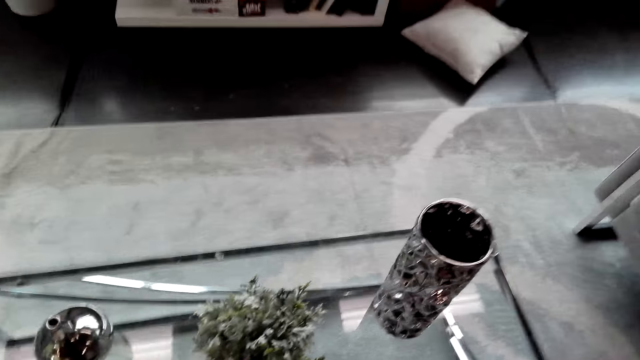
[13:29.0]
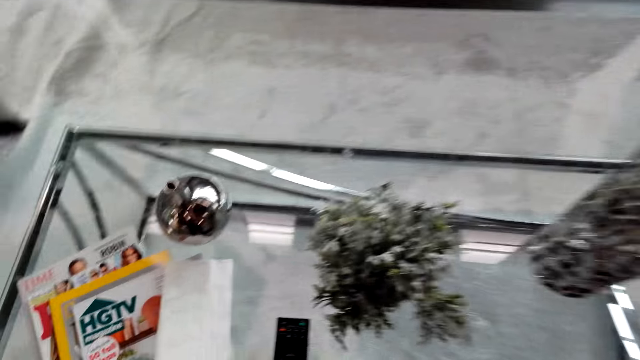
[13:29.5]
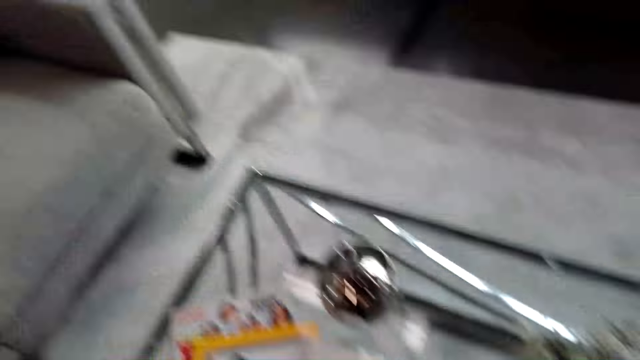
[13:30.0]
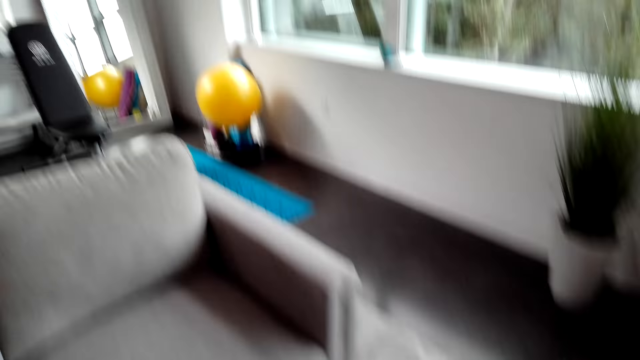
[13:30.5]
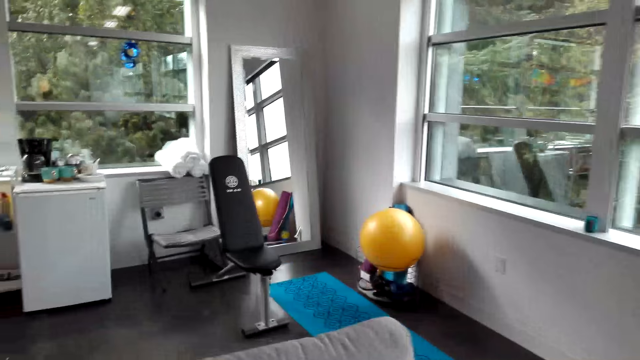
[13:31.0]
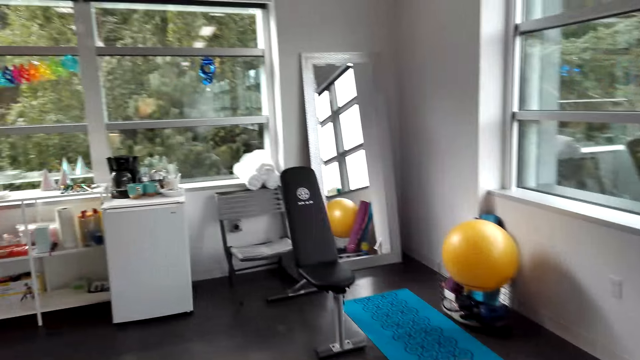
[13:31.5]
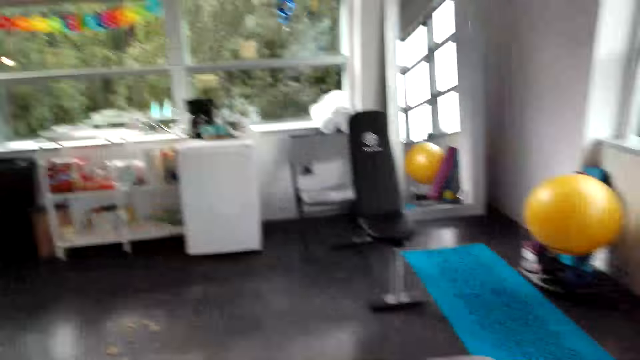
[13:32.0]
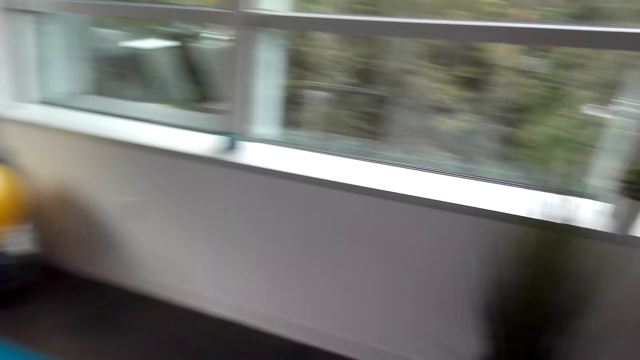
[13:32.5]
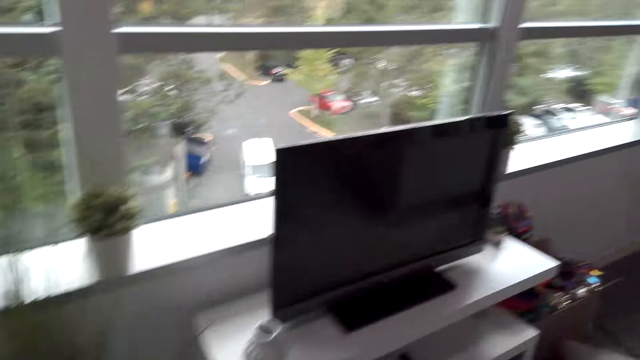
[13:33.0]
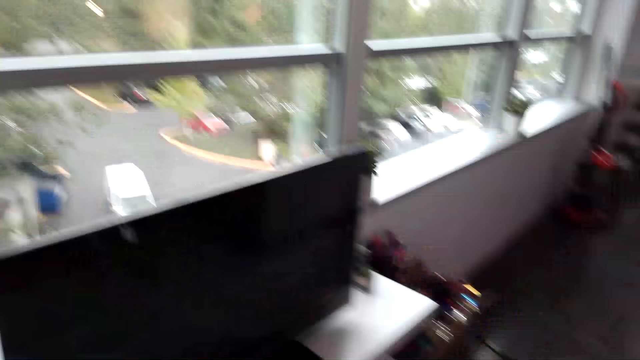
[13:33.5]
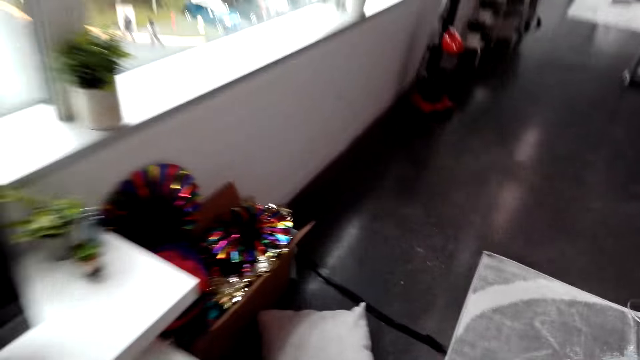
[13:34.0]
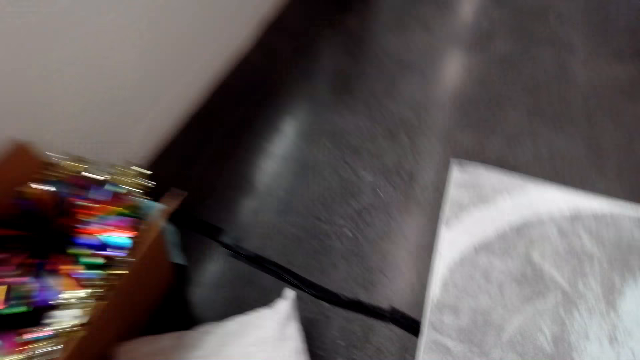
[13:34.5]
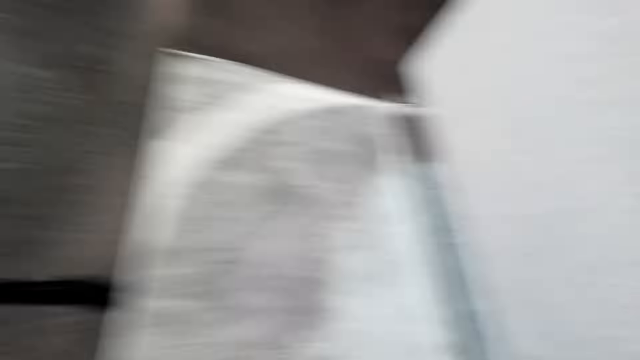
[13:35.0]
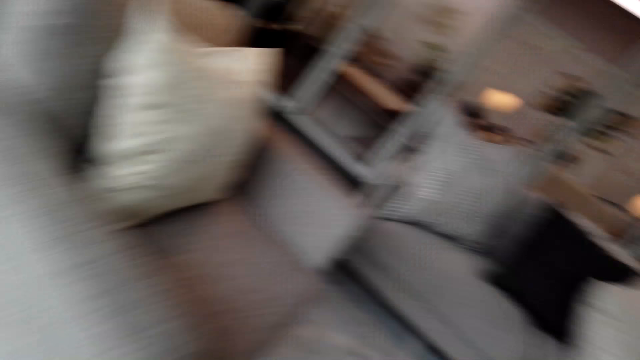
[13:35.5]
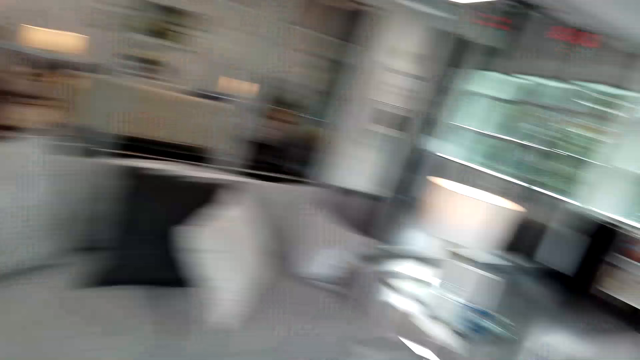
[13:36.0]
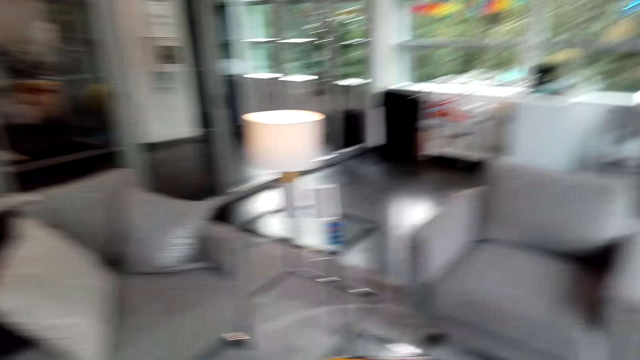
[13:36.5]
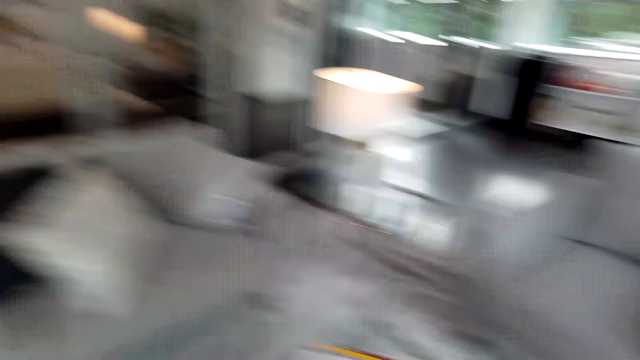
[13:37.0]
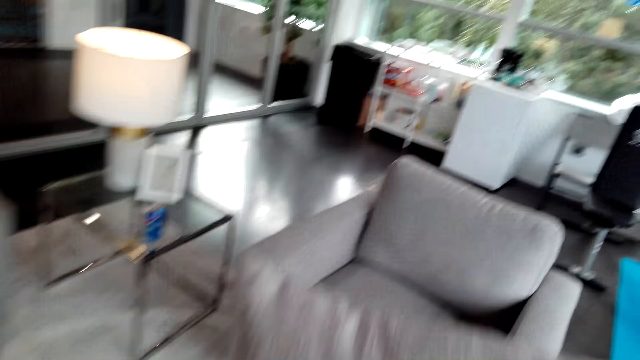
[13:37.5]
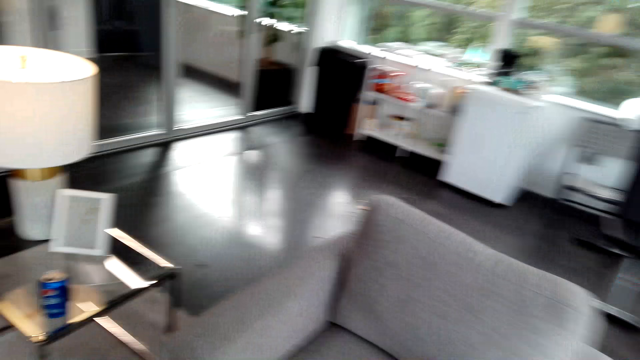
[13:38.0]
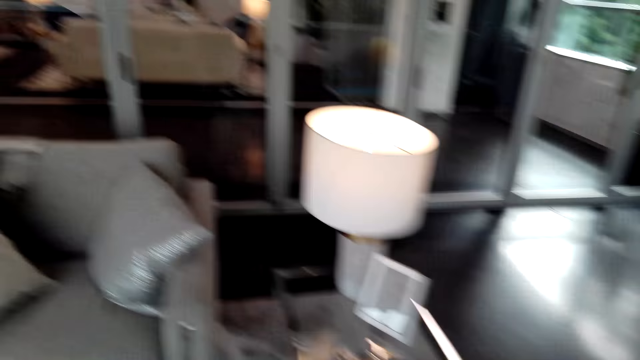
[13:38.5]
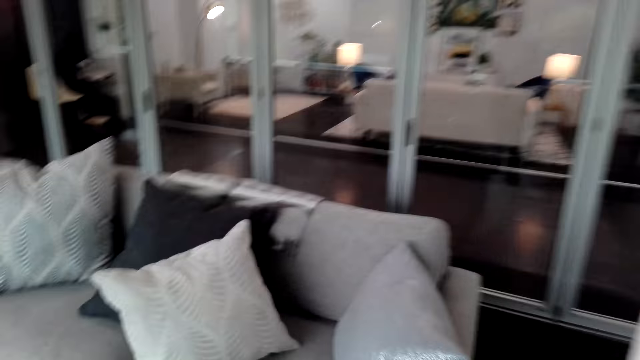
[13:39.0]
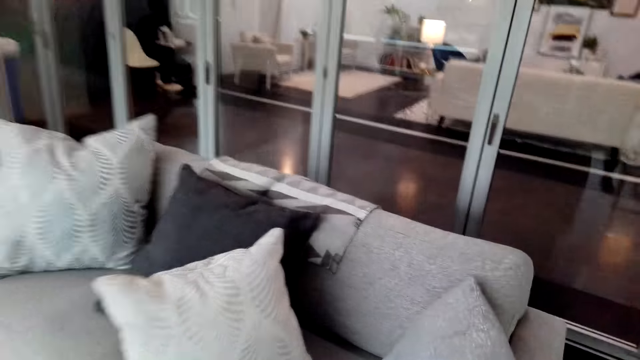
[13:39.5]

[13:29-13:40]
The camera wearer walks around the room.

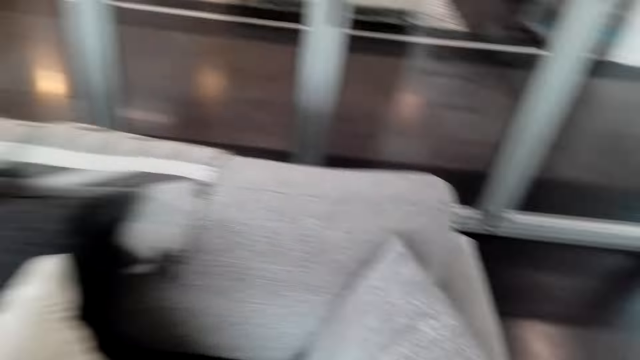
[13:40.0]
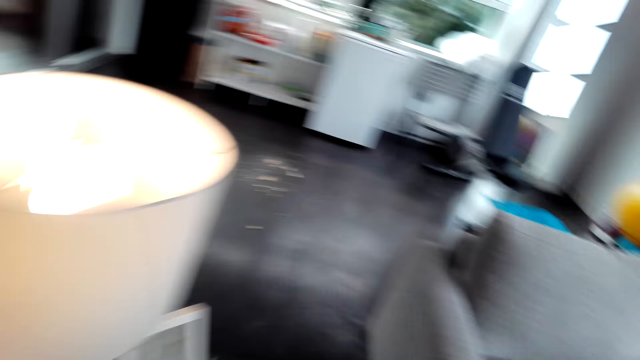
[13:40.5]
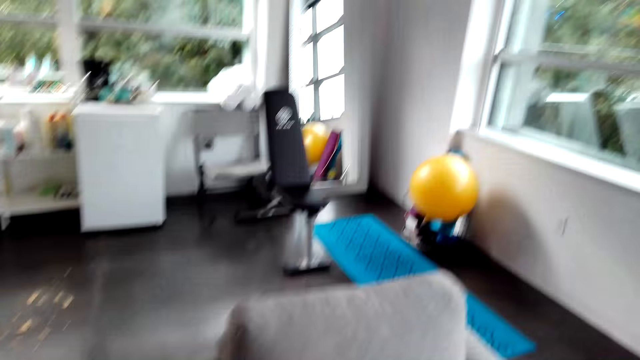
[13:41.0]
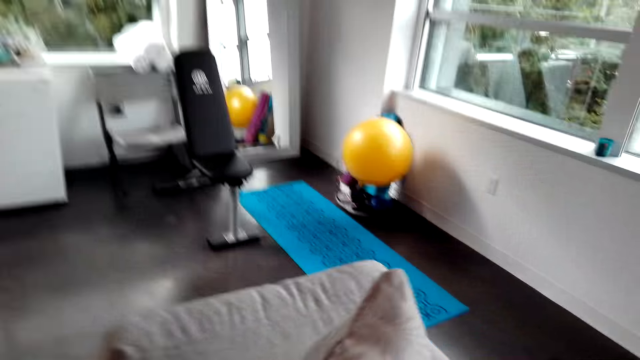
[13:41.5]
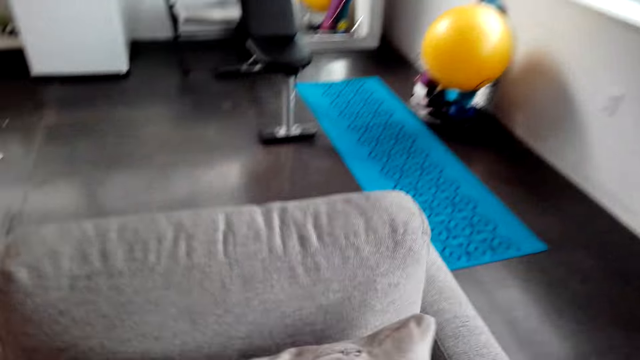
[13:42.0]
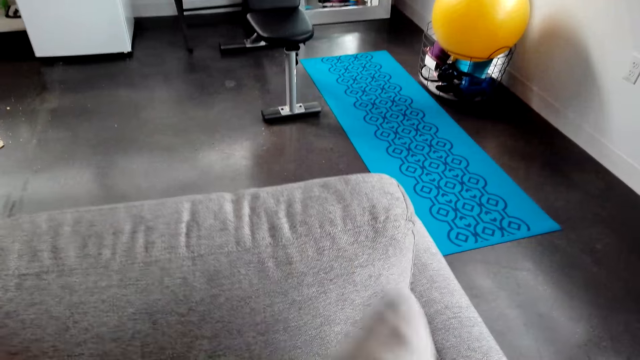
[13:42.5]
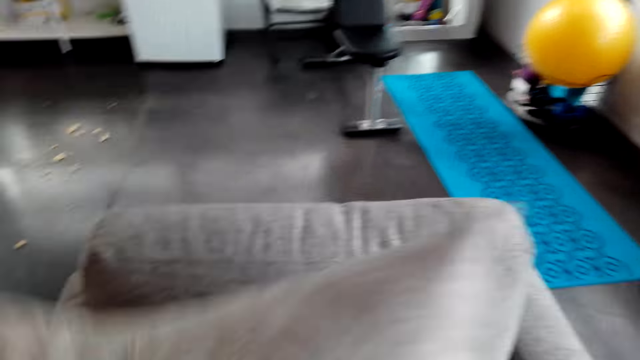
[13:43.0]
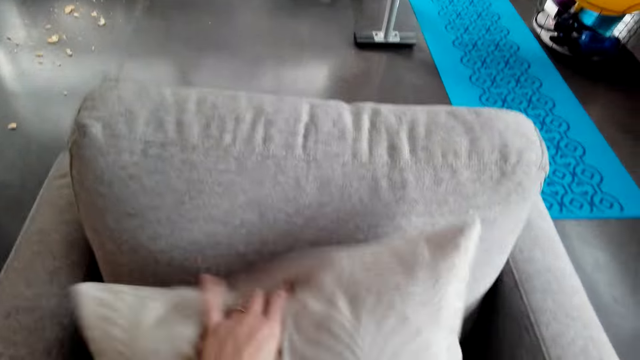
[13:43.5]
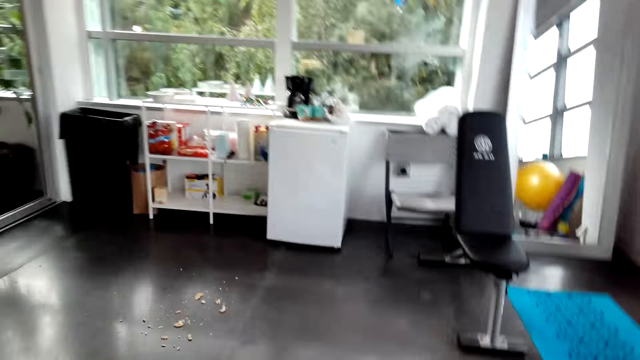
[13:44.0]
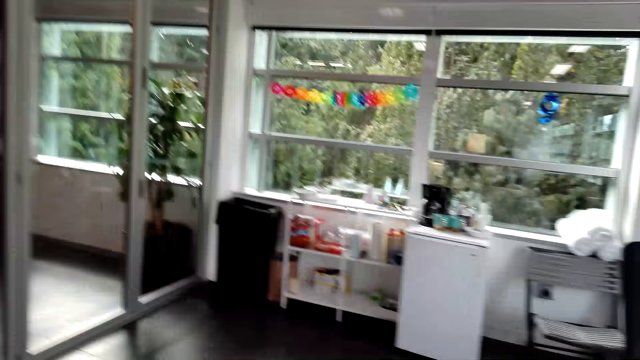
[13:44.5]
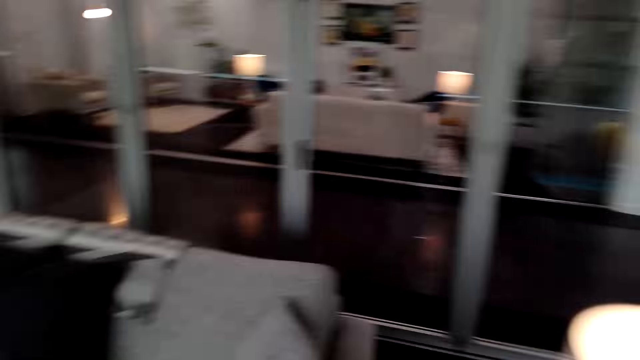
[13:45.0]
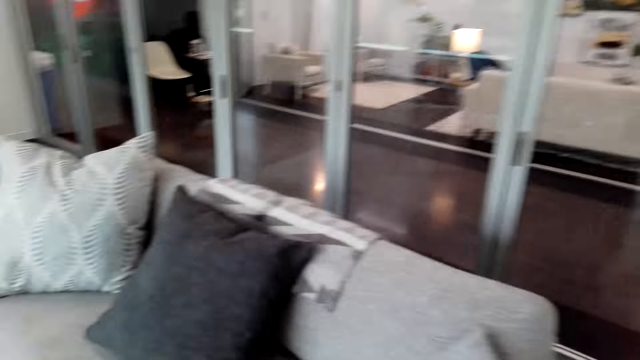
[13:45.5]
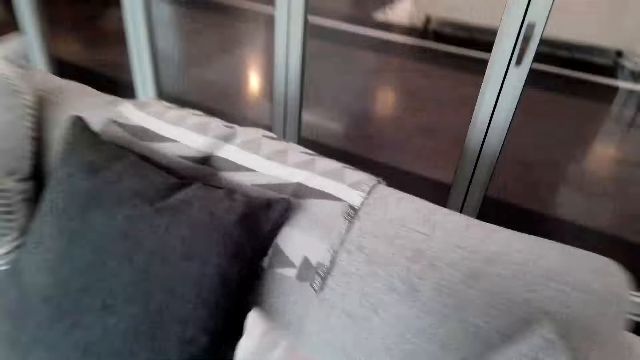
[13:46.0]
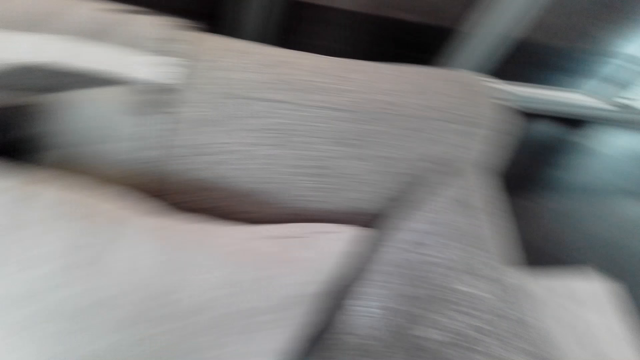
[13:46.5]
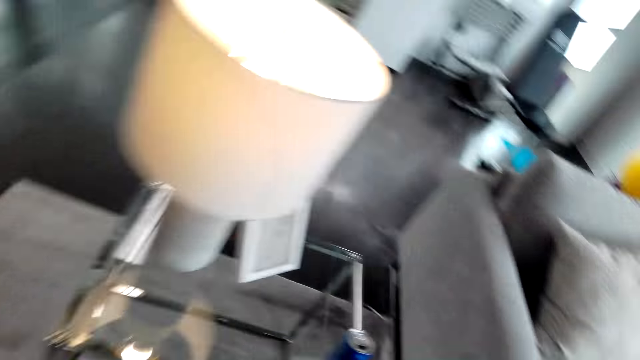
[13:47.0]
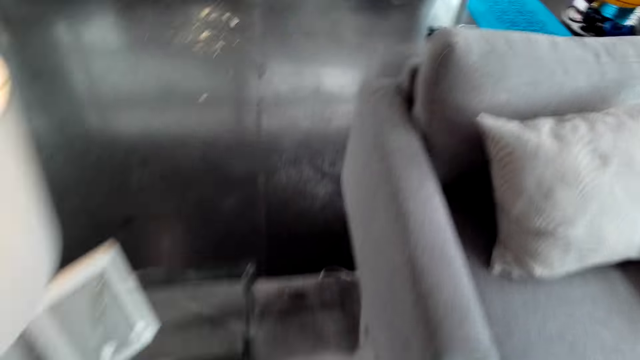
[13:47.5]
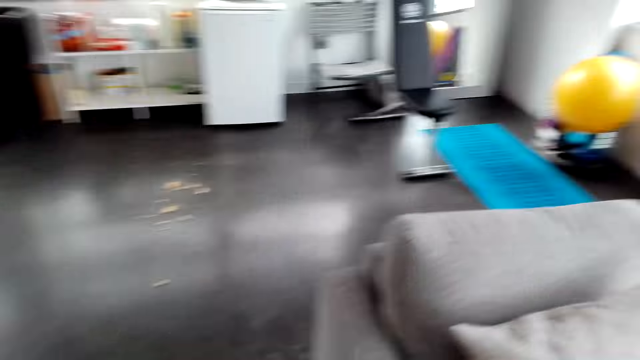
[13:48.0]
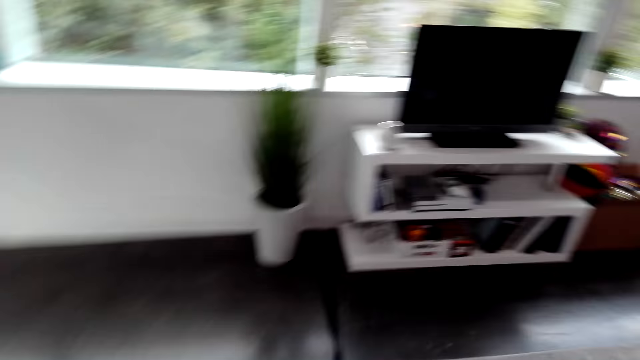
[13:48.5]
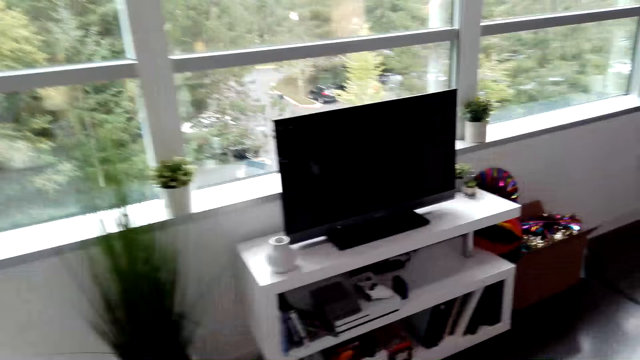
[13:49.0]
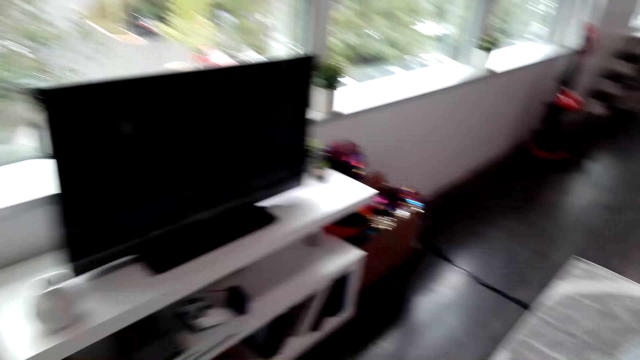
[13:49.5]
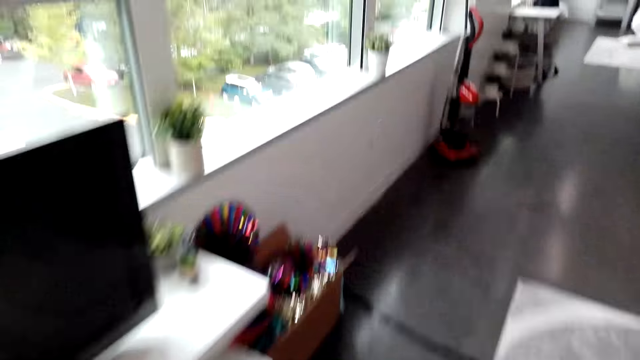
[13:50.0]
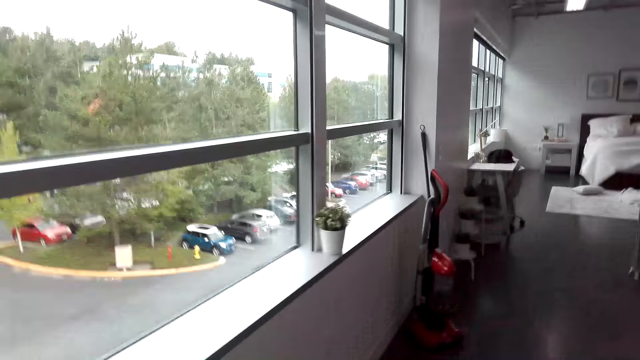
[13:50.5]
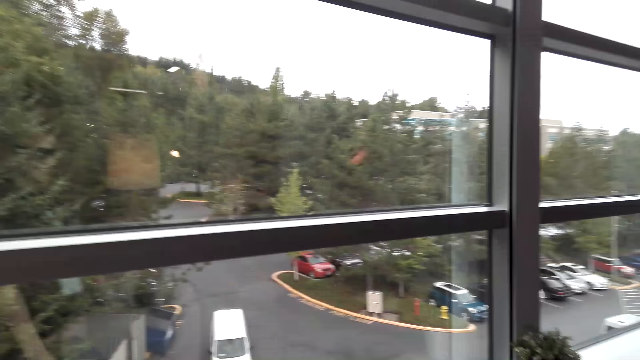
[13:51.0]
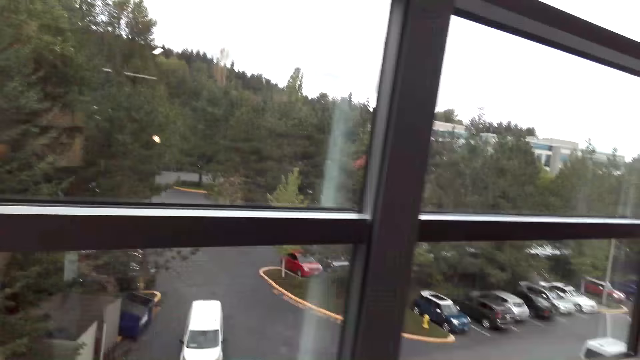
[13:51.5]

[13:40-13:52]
The camera wearer puts the pillow on the couch. They walk around the room. They put the pillow on the couch and walk around the room.
